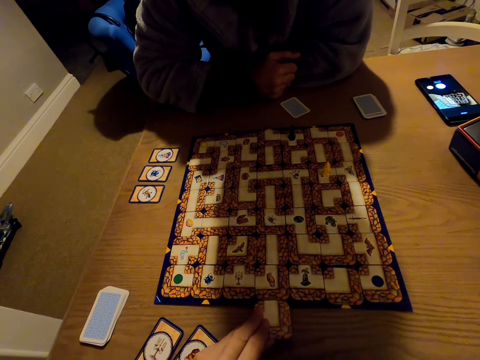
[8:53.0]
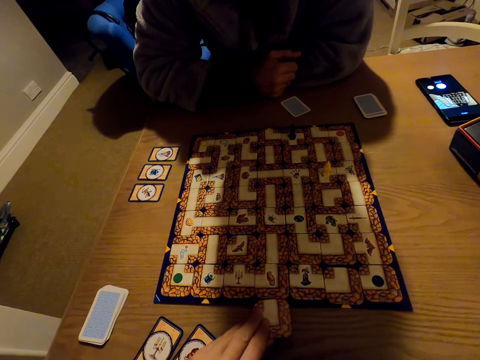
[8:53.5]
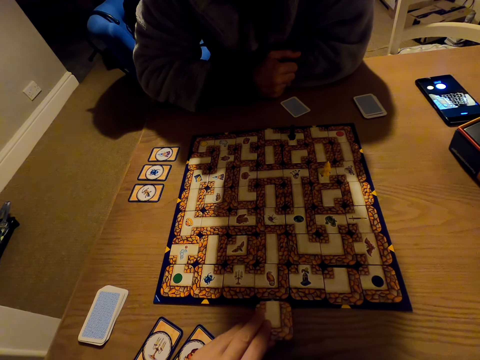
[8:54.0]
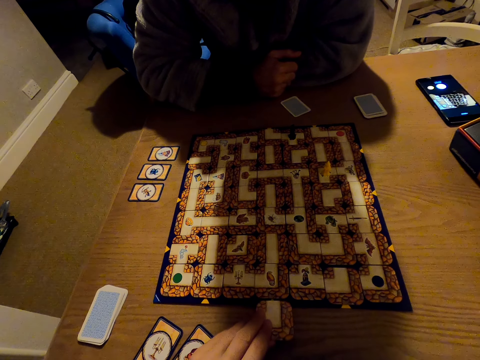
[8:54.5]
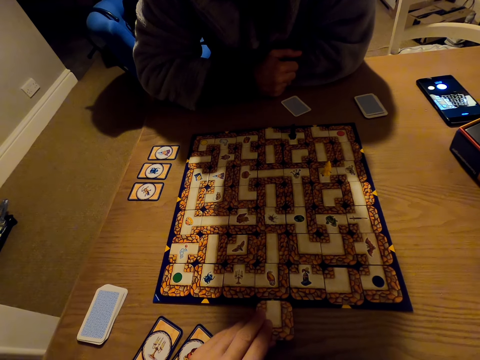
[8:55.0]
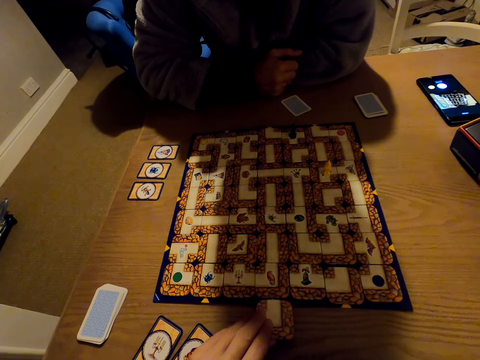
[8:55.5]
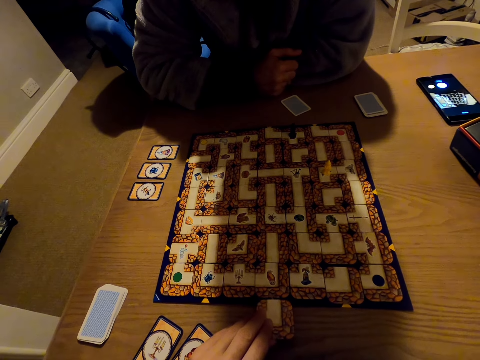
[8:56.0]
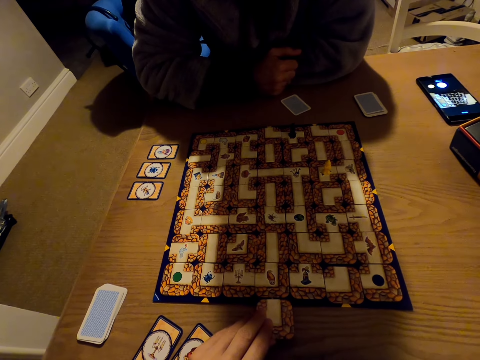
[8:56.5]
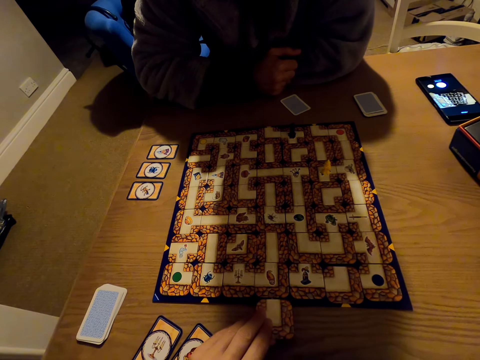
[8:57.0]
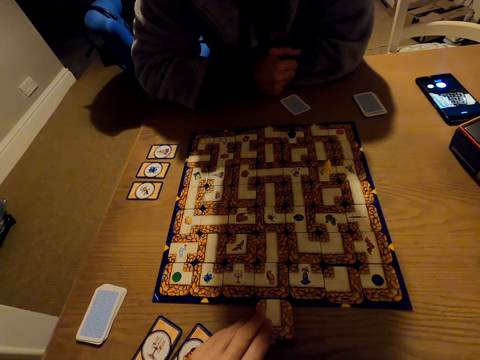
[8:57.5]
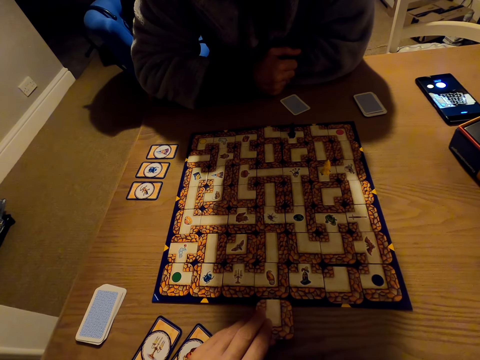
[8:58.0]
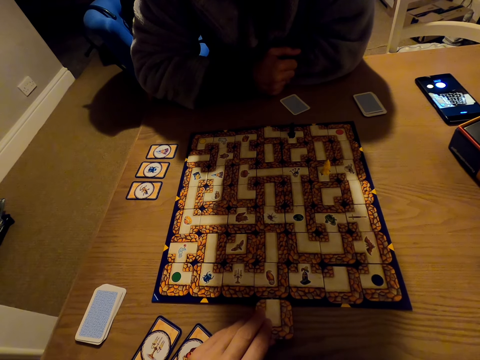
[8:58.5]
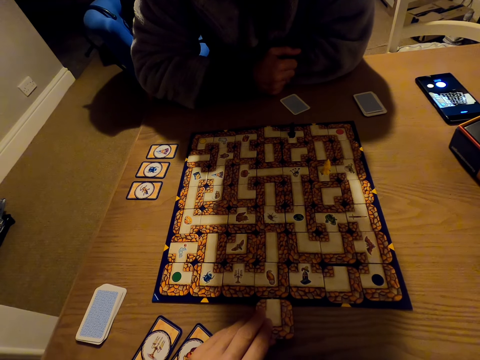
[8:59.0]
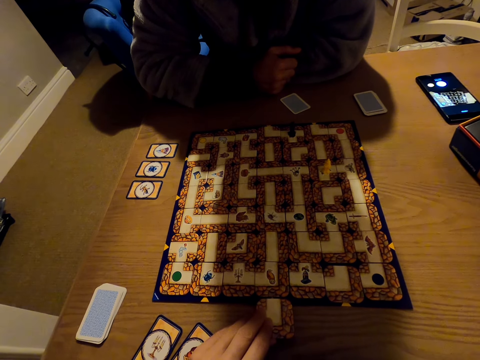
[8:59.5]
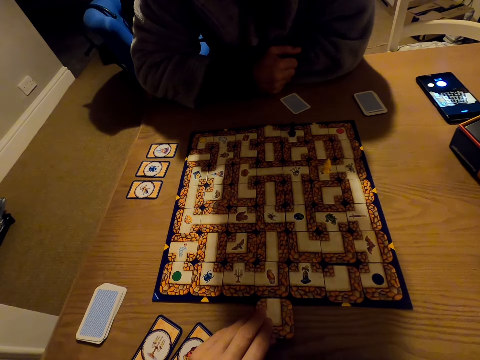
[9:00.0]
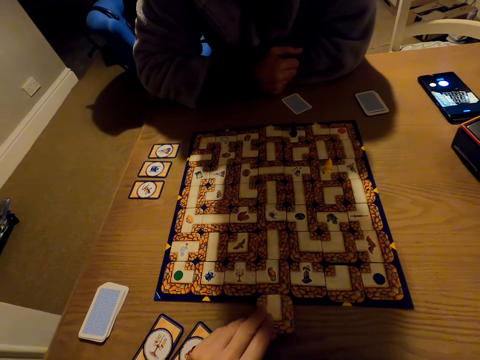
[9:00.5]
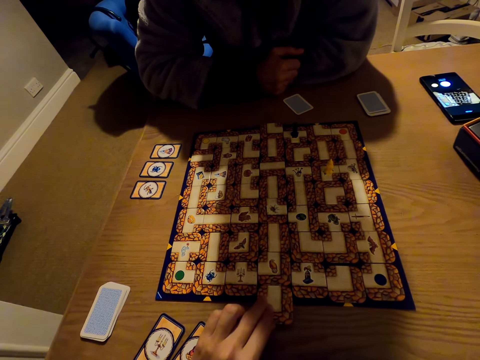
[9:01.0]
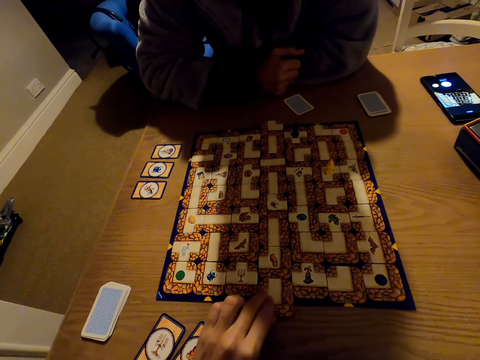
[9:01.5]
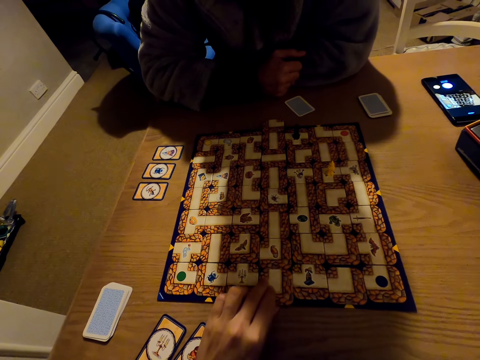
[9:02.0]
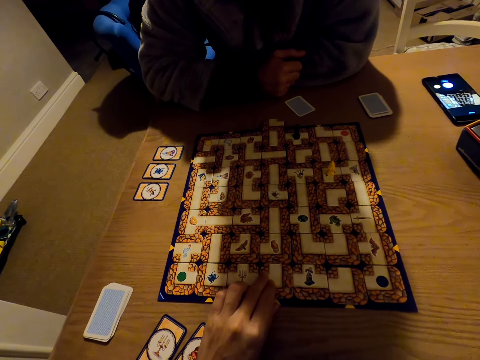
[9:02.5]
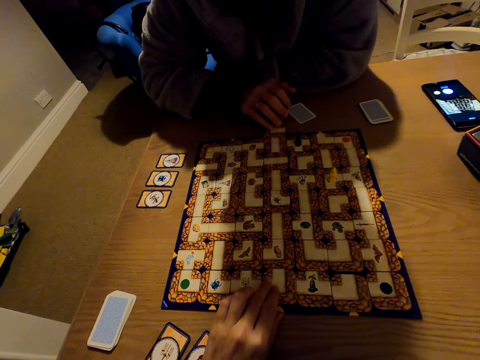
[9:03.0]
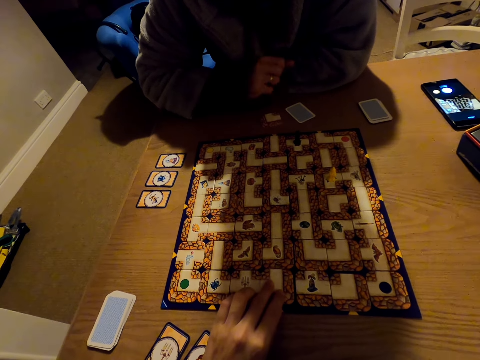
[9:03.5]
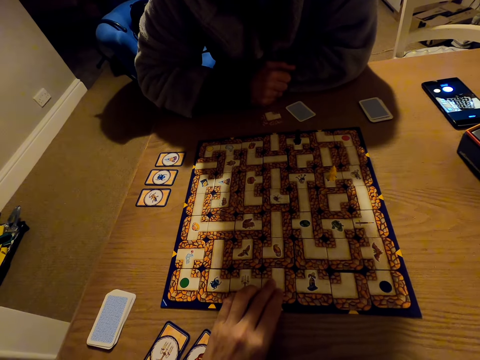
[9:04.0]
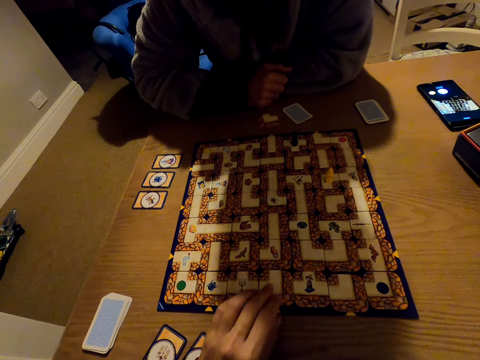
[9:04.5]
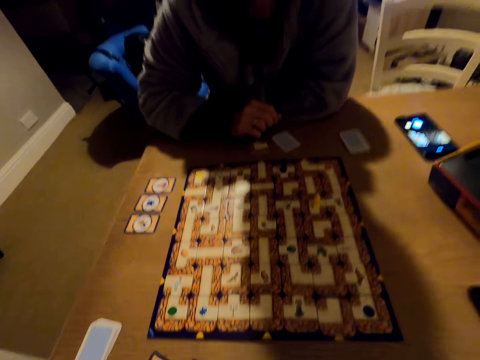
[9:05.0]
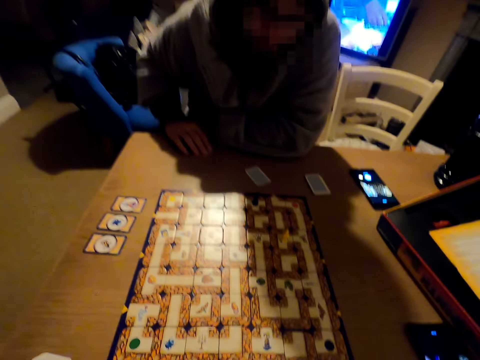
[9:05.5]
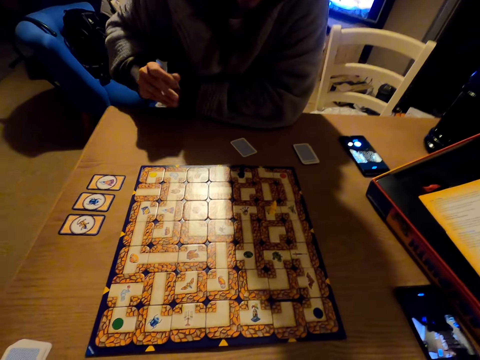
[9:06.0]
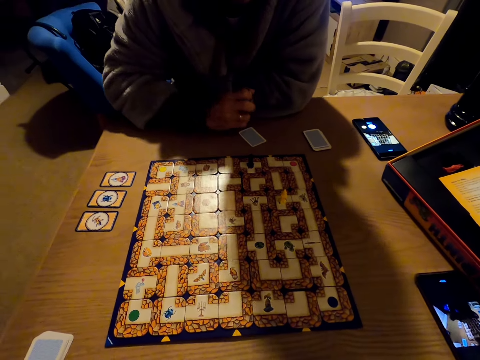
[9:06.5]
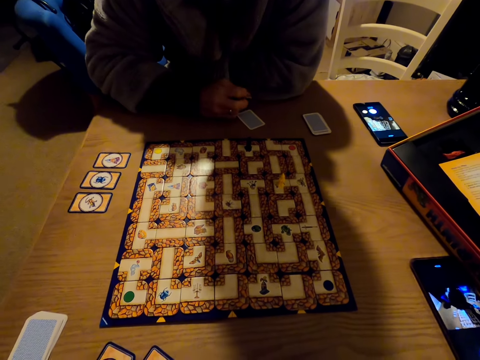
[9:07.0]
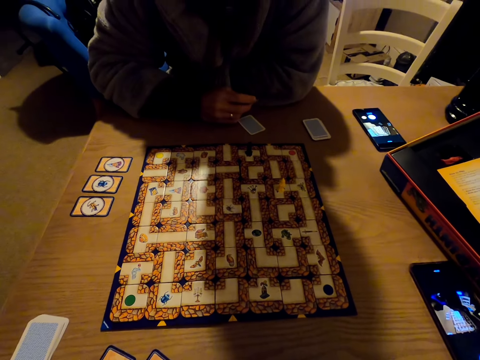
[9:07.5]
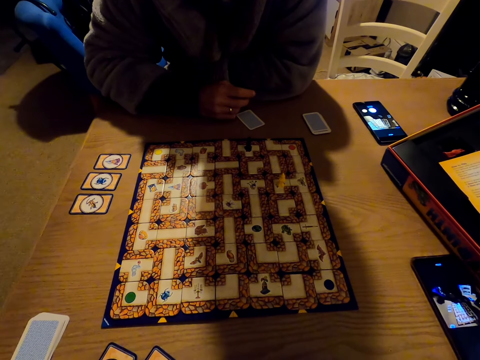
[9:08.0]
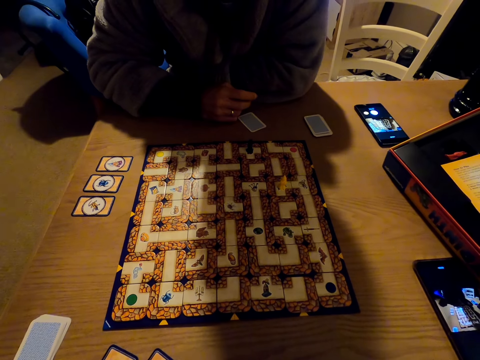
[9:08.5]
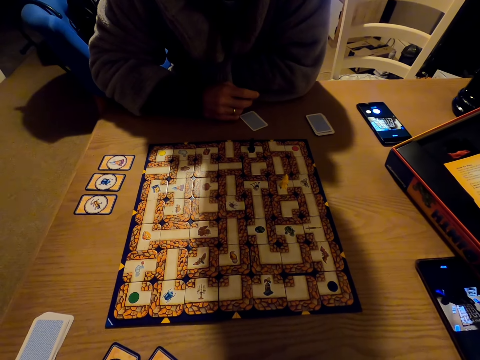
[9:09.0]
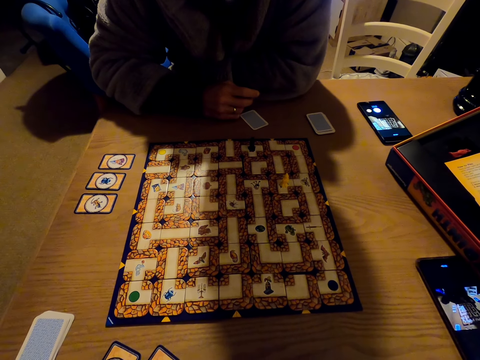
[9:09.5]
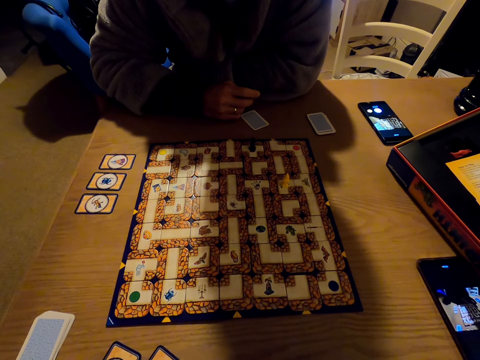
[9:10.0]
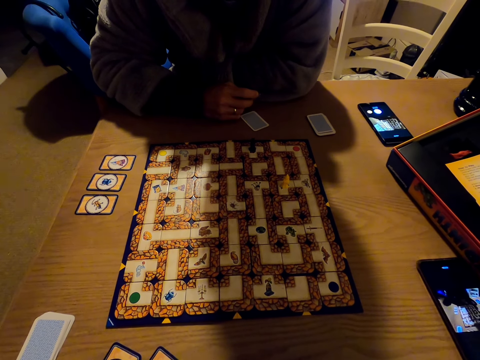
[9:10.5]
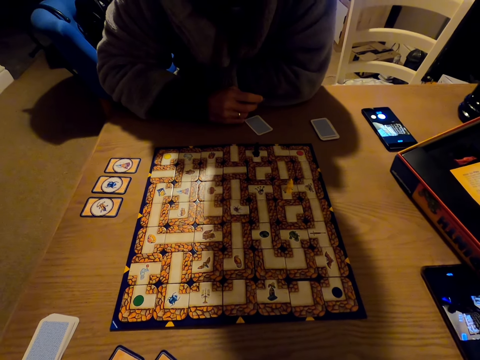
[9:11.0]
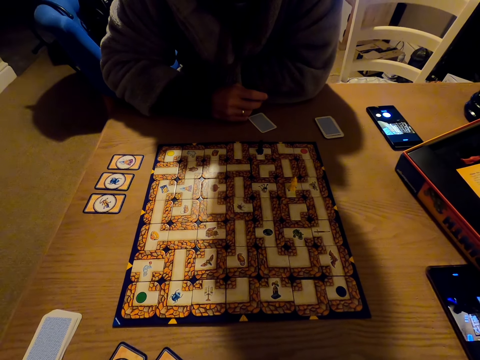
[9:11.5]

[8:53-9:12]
The camera wearer plays the labyrinth board game. They slide the cards. A man moves a labyrinth board game piece and picks the labyrinth board game piece. The man picks the card.

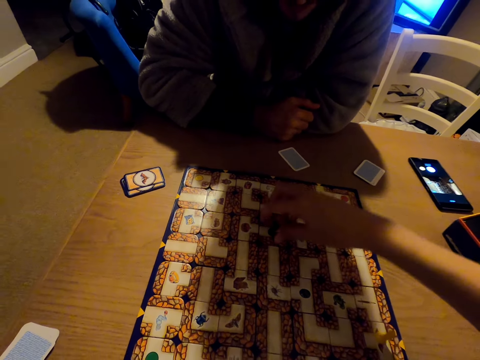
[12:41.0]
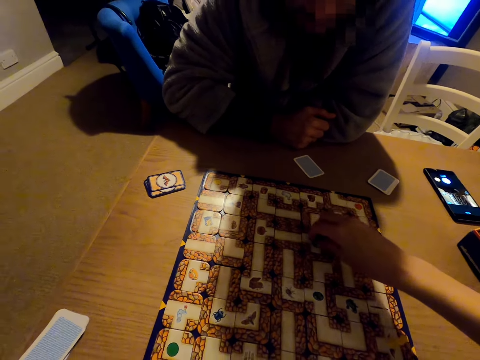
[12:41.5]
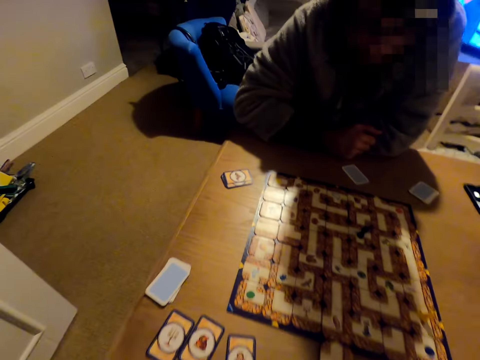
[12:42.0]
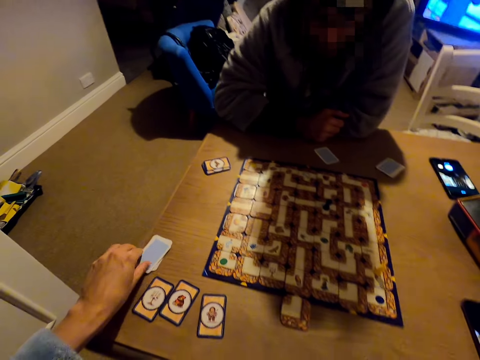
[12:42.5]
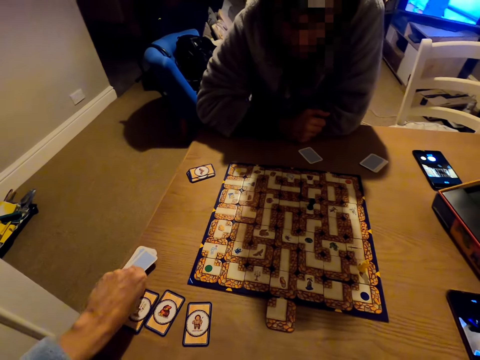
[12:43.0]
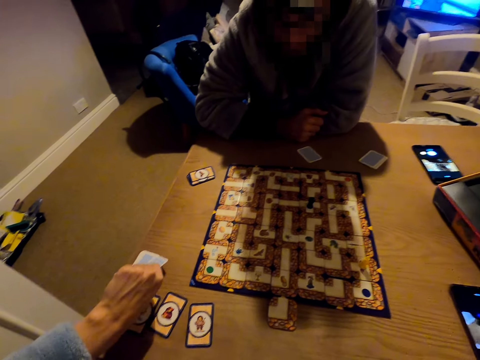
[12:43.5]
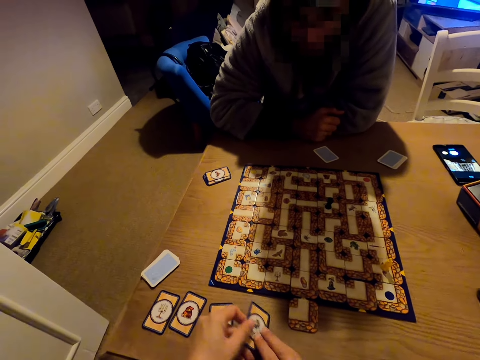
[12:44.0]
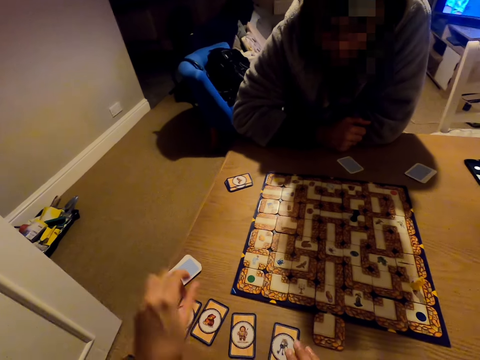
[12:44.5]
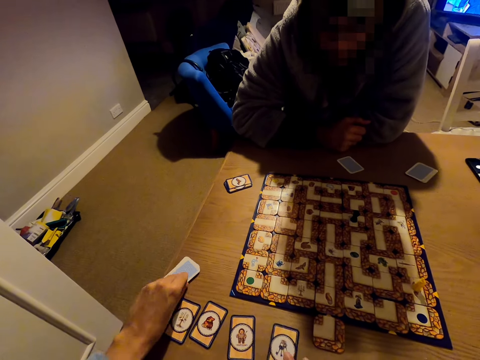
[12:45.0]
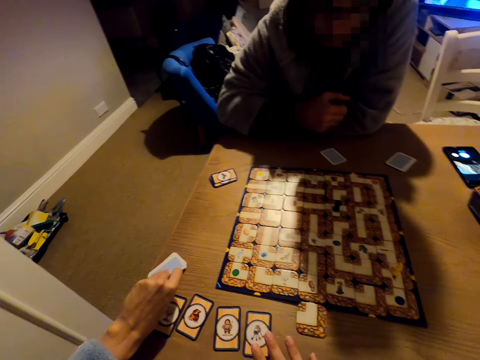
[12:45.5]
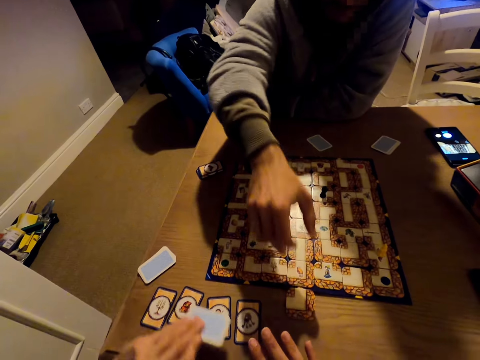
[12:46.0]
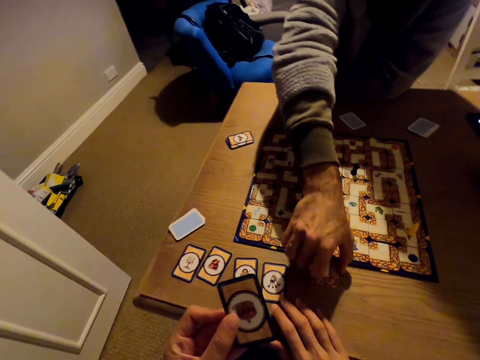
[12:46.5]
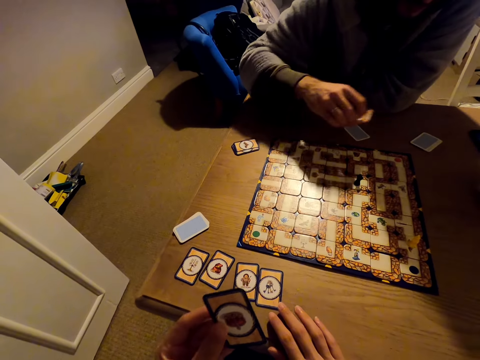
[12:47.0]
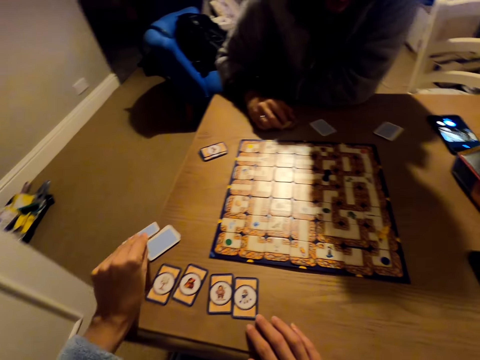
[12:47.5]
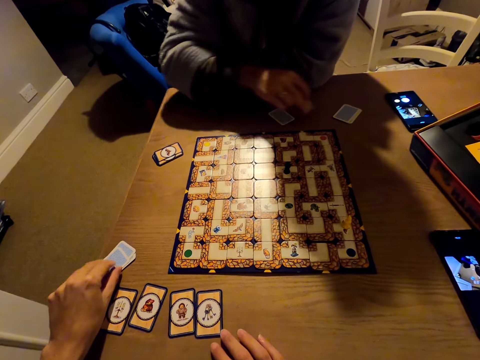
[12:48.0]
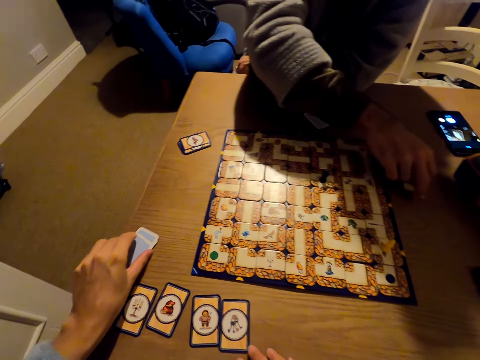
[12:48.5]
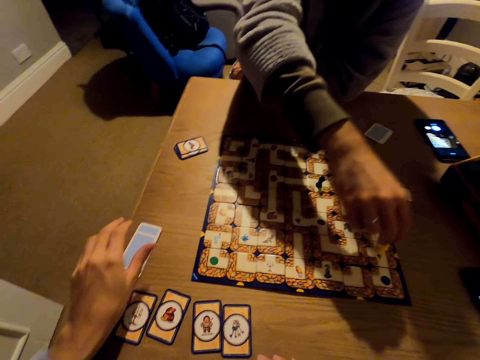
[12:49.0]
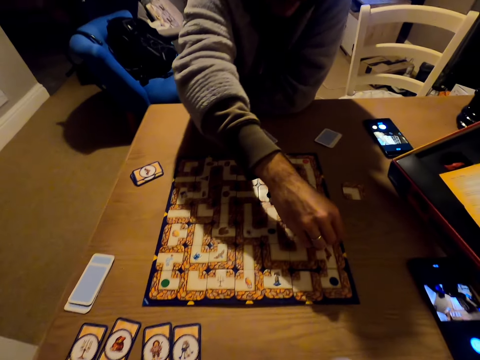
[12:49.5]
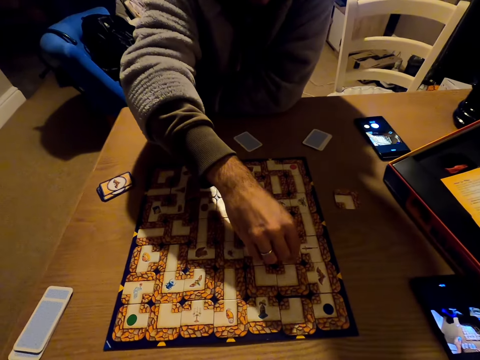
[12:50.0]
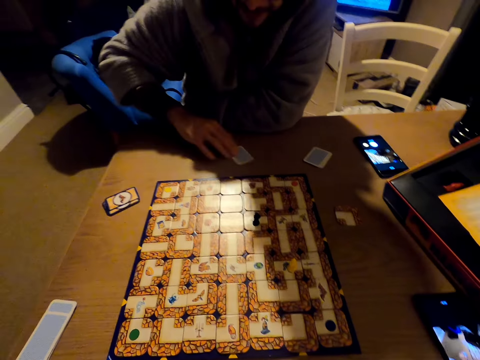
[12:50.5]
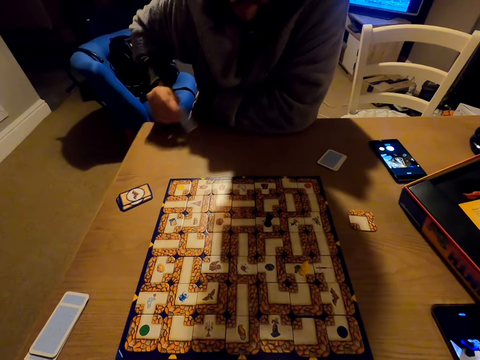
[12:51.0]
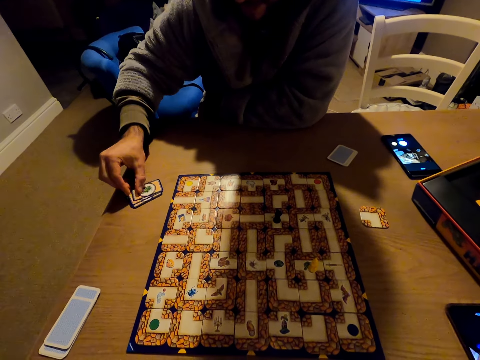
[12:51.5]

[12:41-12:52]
The camera wearer picks a card from the table. They put the card on the table. They pick a card from the table. A man picks the piece of the labyrinth board game. The camera wearer puts the card on the table. They put down the piece of the labyrinth board game. The man plays the labyrinth board game. The man picks a card from the table and puts the card on the table.
